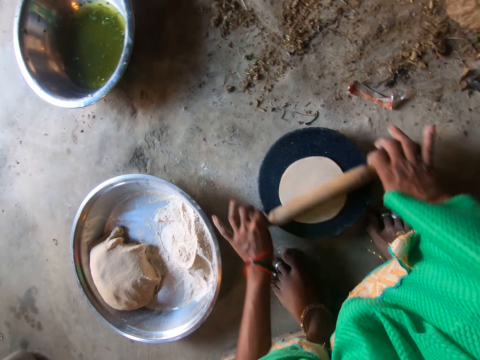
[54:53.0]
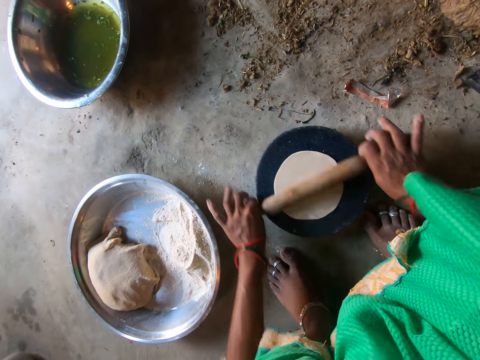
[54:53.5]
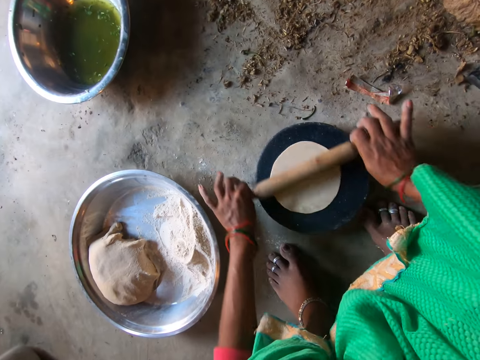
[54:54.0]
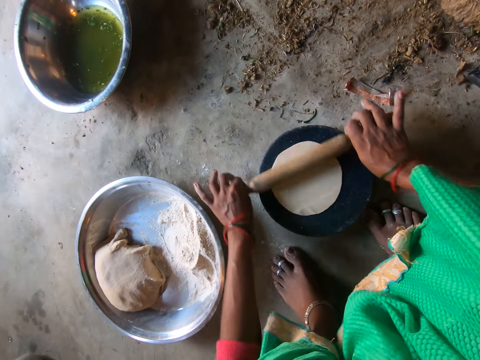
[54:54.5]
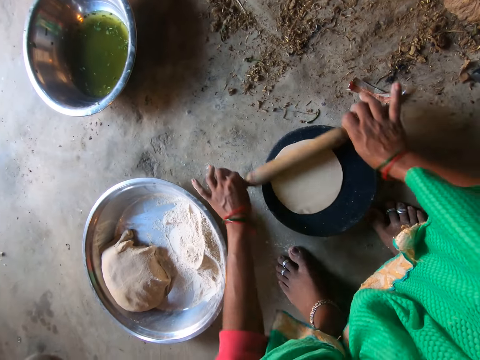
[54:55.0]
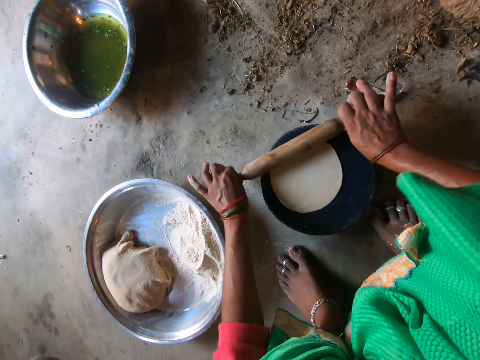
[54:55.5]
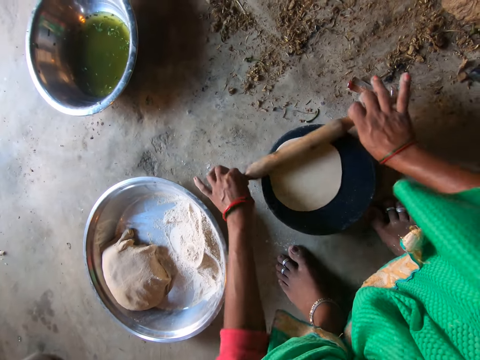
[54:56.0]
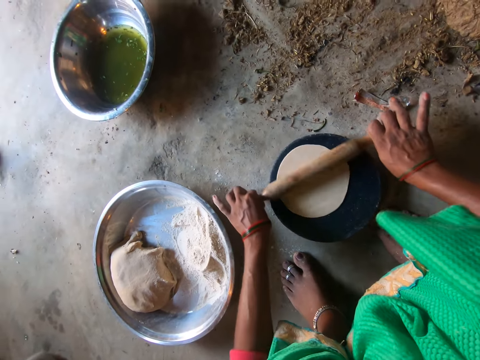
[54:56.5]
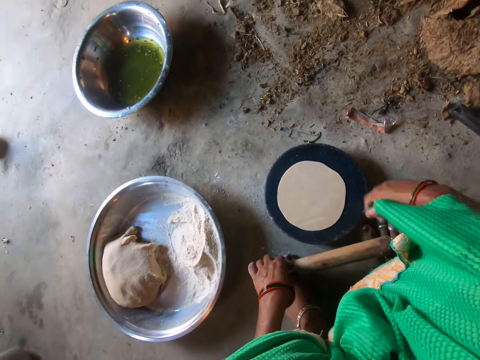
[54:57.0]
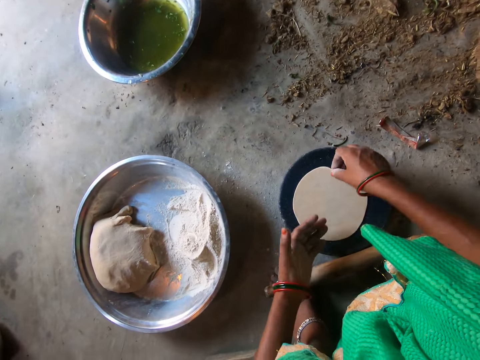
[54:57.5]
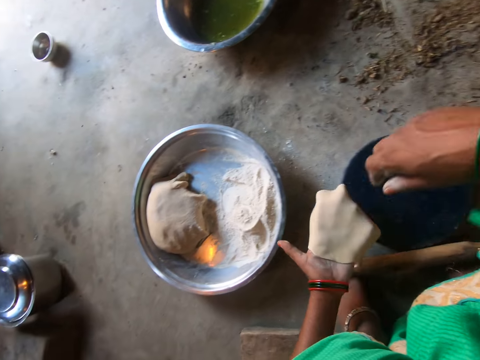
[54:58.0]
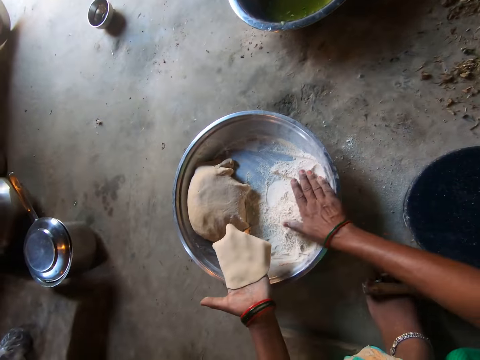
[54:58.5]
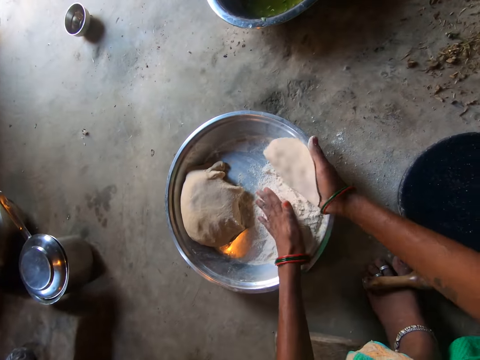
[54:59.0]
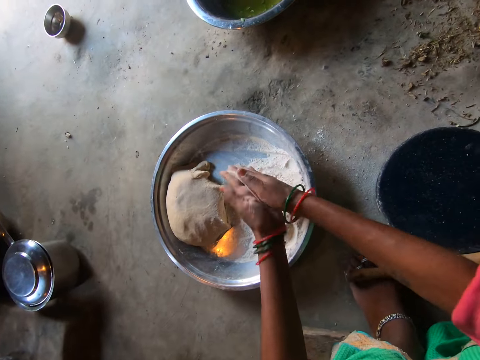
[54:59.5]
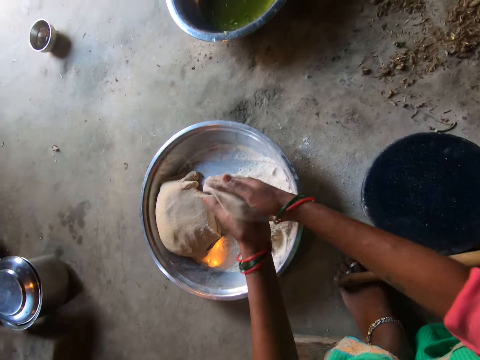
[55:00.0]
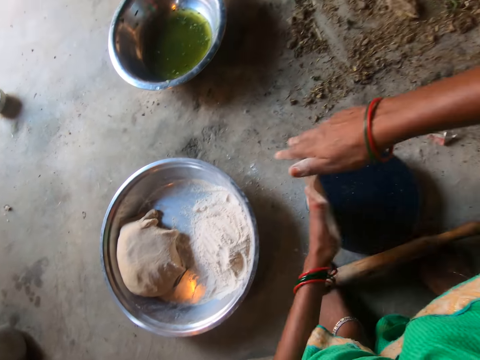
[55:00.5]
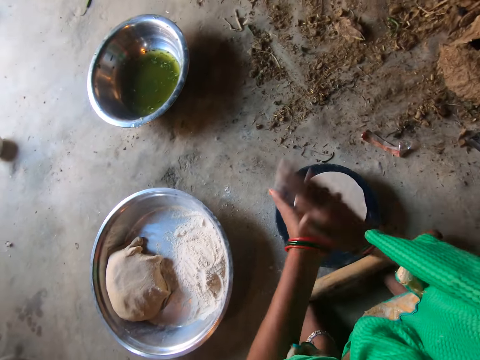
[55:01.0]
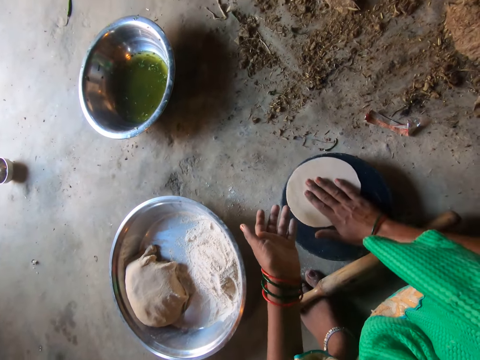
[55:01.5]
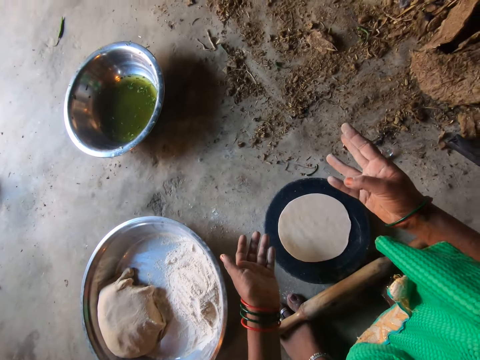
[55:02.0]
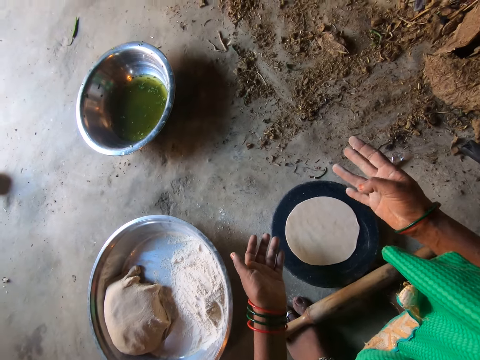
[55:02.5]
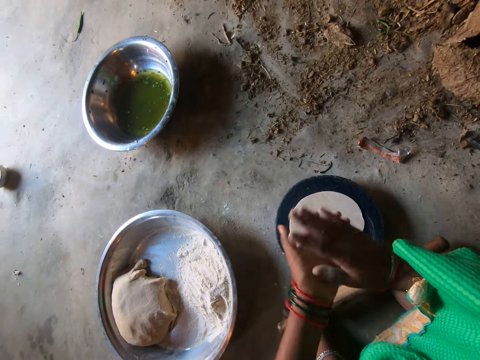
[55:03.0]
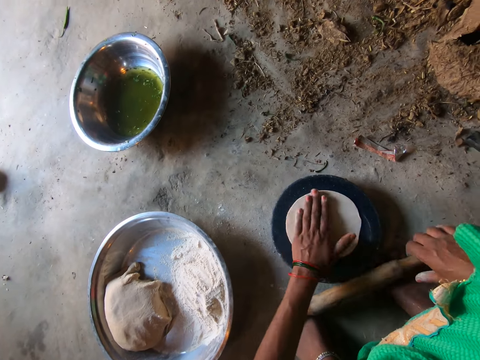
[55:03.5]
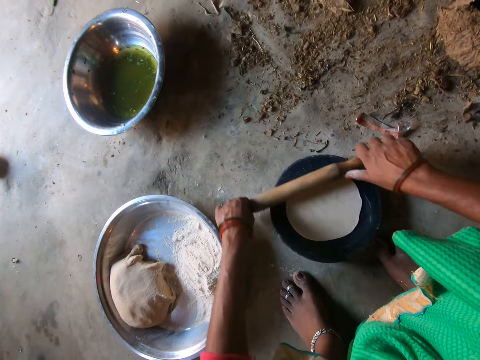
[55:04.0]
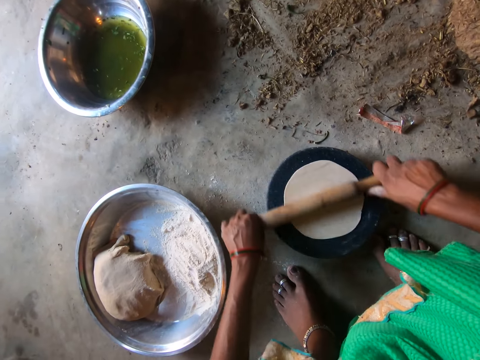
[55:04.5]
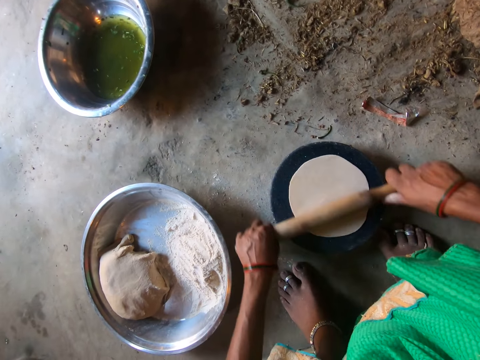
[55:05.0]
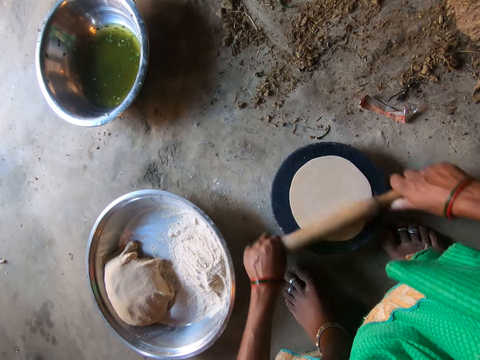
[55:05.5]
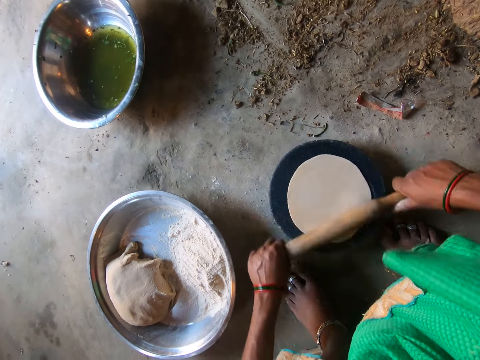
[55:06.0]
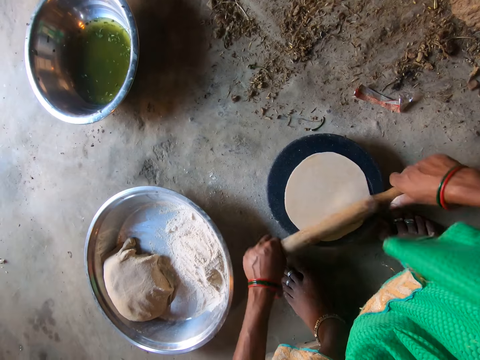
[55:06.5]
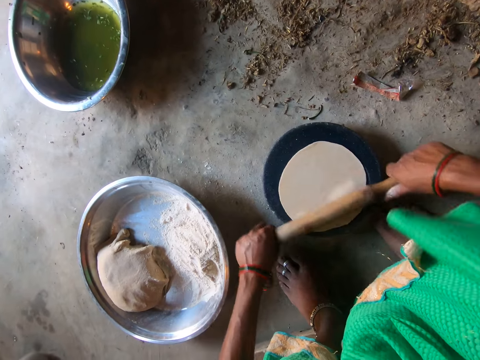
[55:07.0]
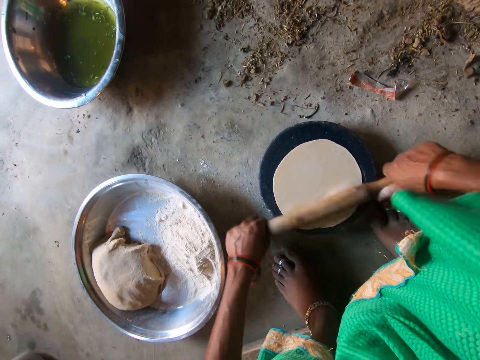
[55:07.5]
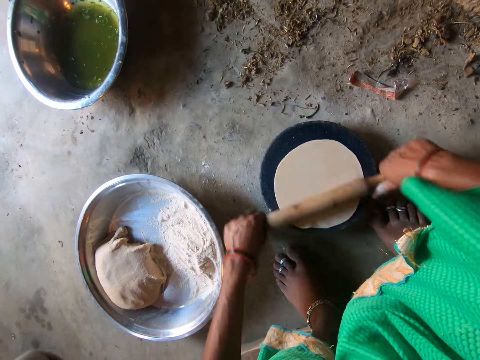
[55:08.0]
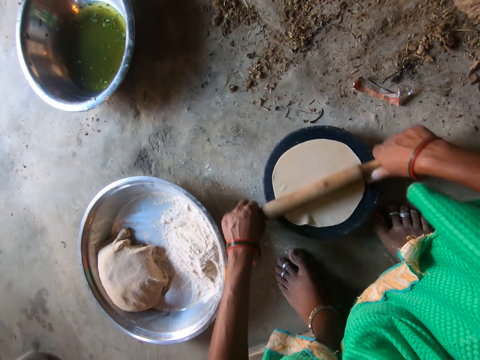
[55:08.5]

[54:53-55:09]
The camera wearer drops the rolling pin on the floor with her left hand. She picks up the dough from the pan with her right hand. She transfers the dough to her left hand. She puts the flour on the dough. She kneads the dough with both hands. She rolls the dough with her hands. She places the dough on the pan with her left hand. She dusts her hands. She moves the dough on the pan with her right hand. She counts her right fingers. She dusts her hands. She dusts her hands again. She touches the dough on the pan with her left hand. She rolls the dough with the rolling pin with both hands.

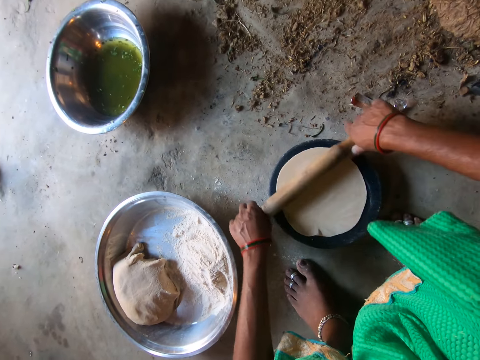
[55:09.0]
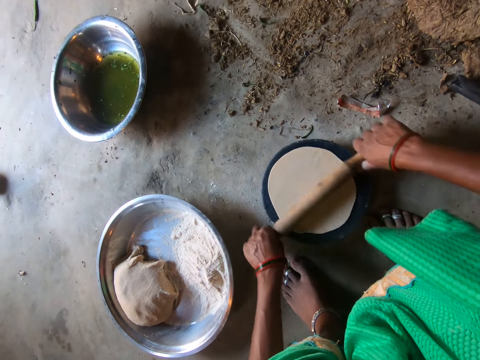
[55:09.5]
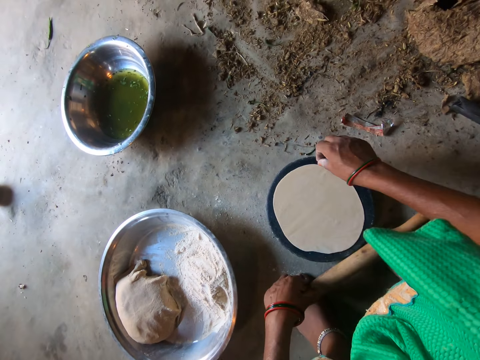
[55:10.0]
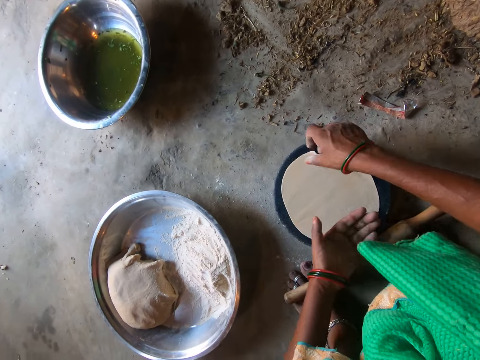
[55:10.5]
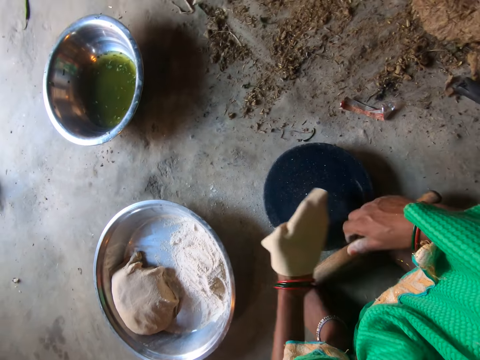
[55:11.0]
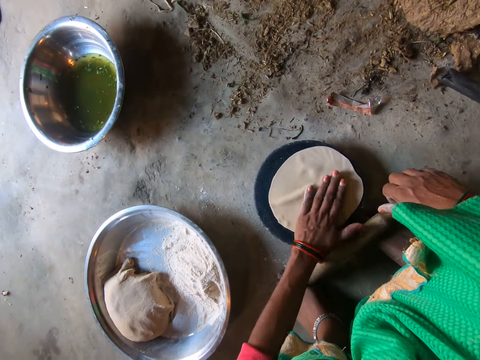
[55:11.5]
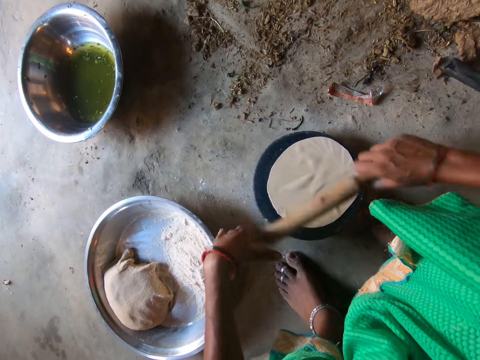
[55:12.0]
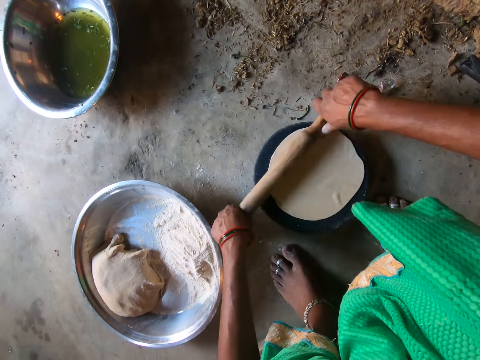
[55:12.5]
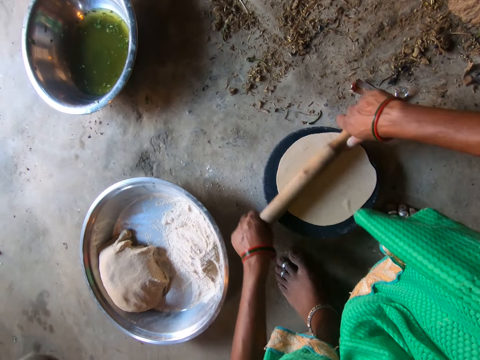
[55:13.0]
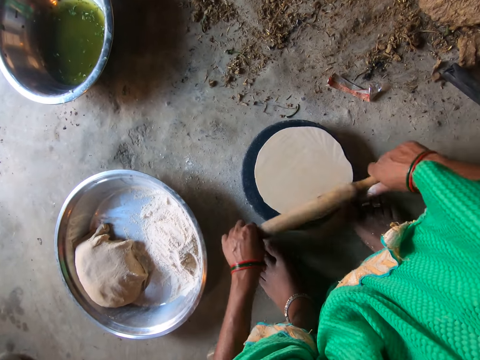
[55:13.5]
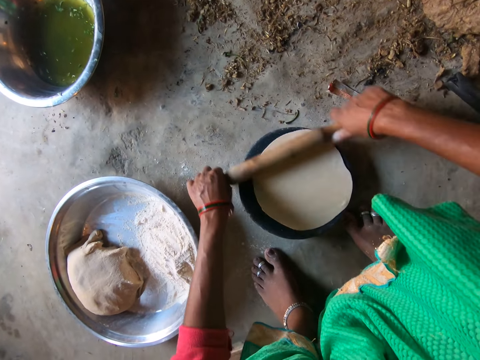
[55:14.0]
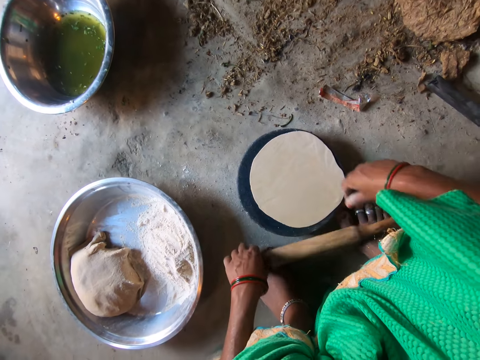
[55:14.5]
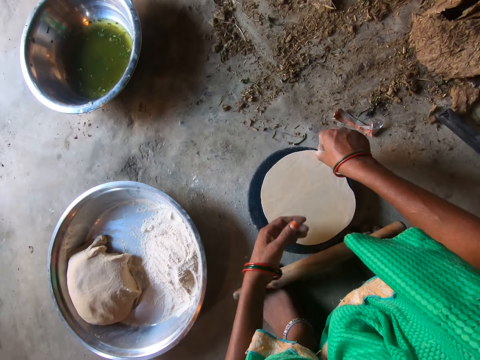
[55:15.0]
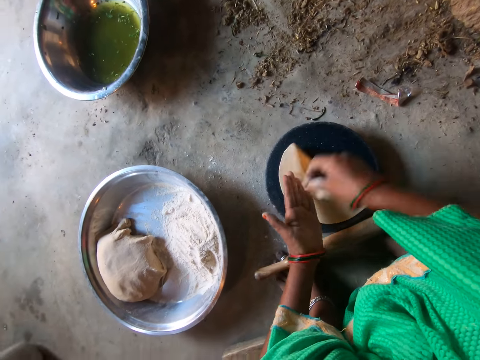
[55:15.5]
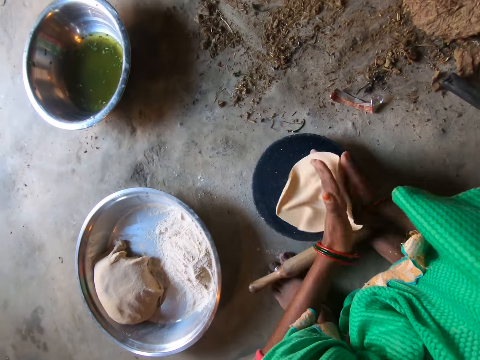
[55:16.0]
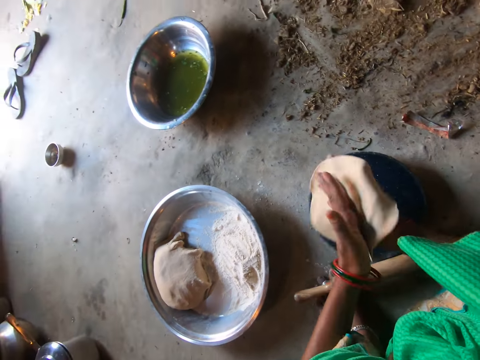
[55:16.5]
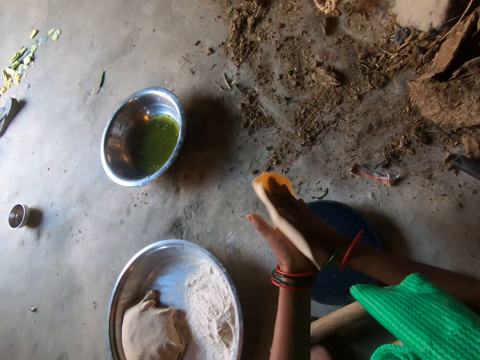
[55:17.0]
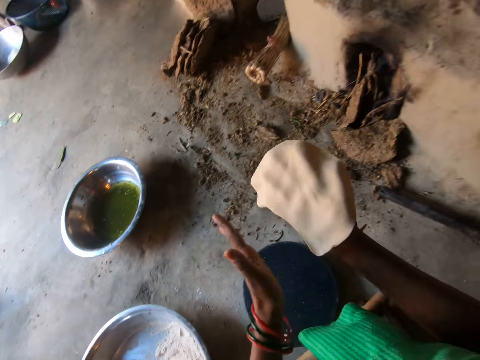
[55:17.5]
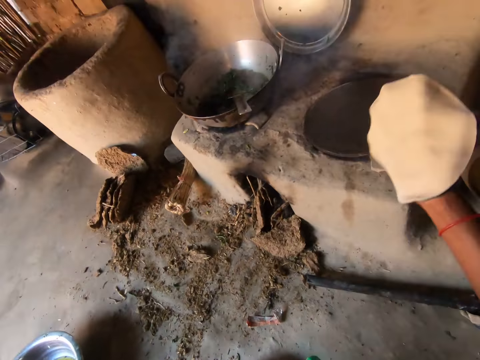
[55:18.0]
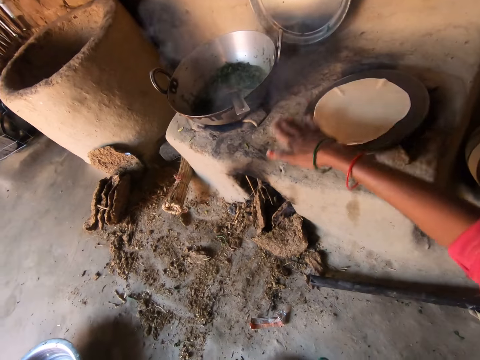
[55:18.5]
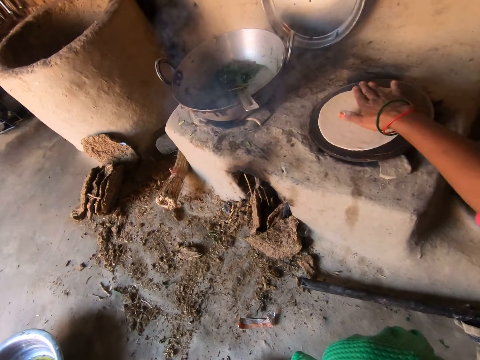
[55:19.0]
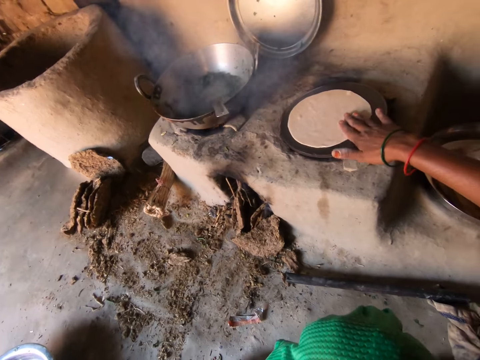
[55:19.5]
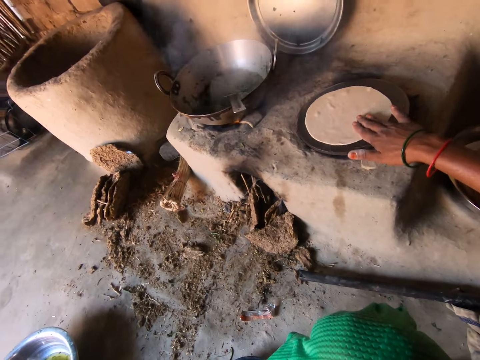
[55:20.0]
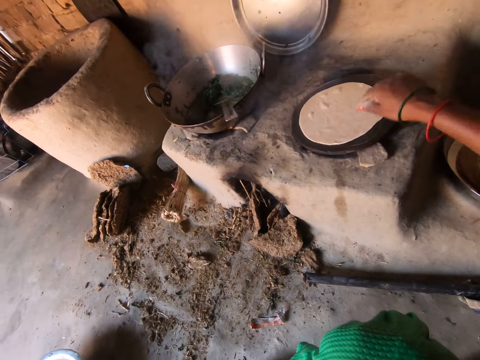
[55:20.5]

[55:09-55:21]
The camera wearer picks up the dough with her right hand. She transfers the dough to her left hand. She turns over the dough on the pan with her left hand. She rolls the dough with the rolling pin with both hands. She picks up the dough with her right hand. She transfers the dough to her left hand. She shakes the dough with both hands. She drops the dough on a hot plate with her right hand.
